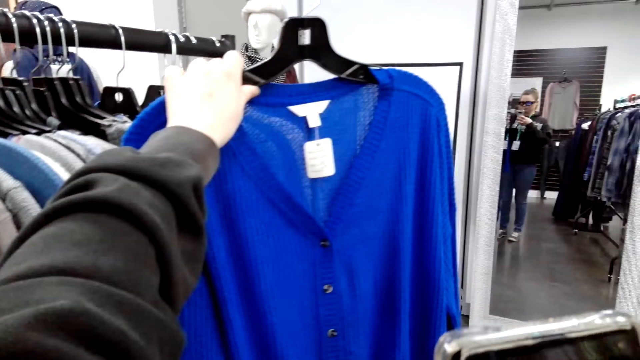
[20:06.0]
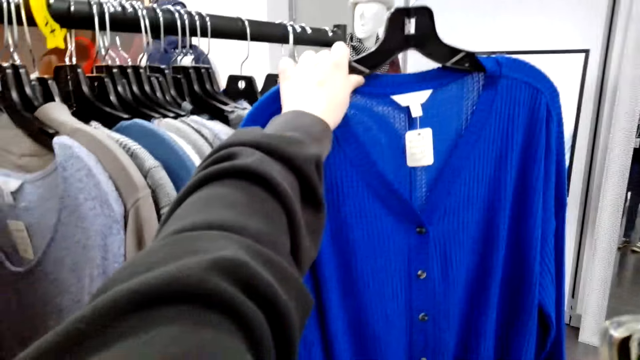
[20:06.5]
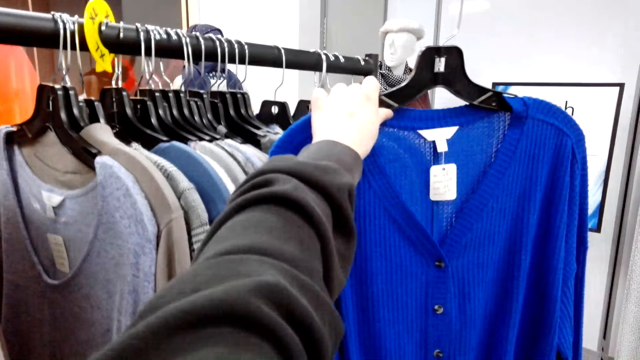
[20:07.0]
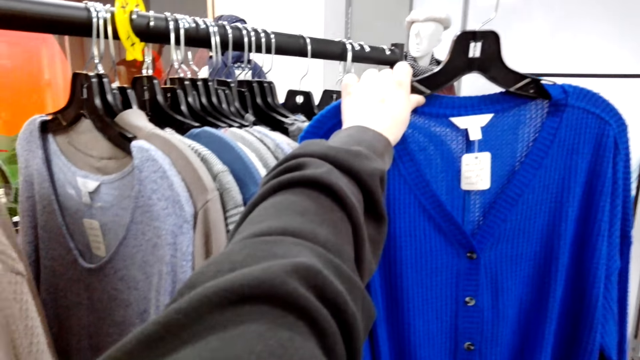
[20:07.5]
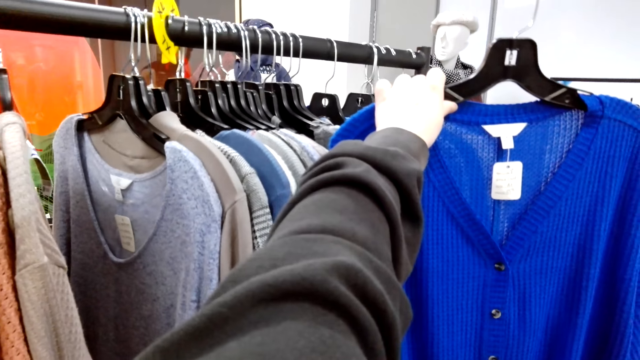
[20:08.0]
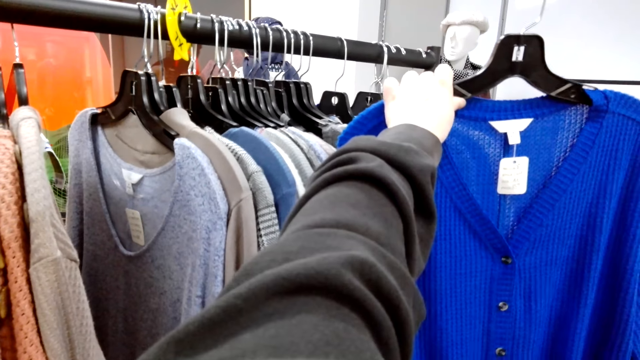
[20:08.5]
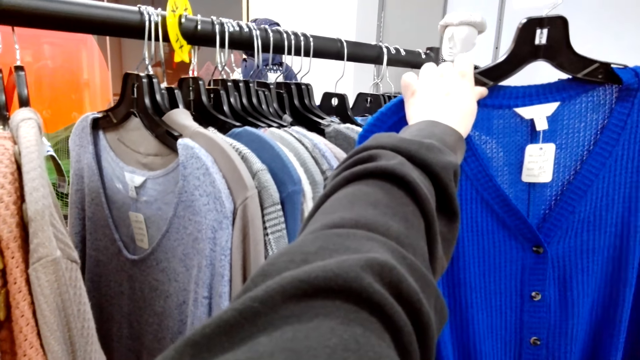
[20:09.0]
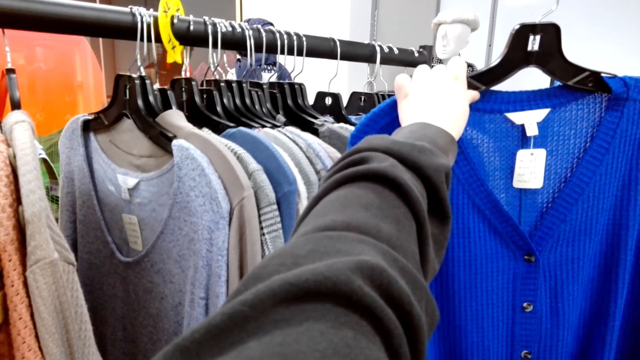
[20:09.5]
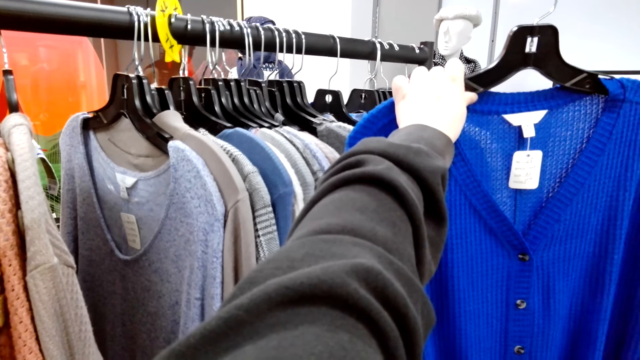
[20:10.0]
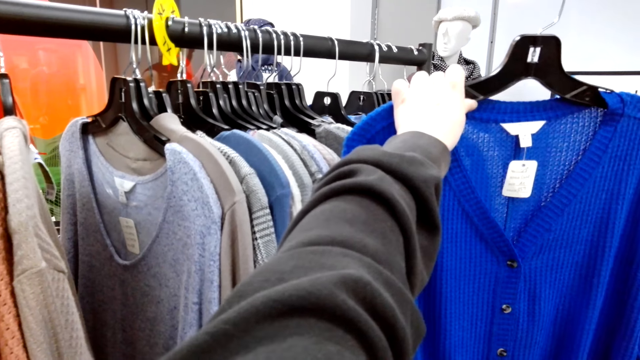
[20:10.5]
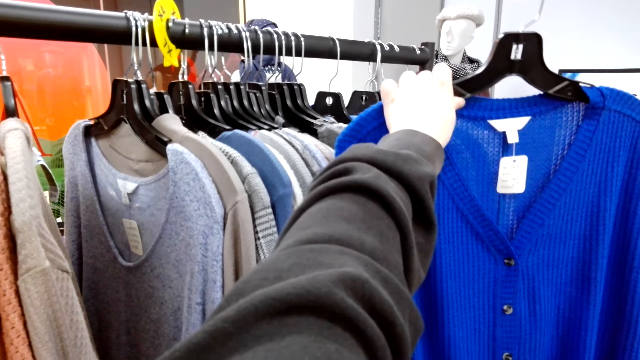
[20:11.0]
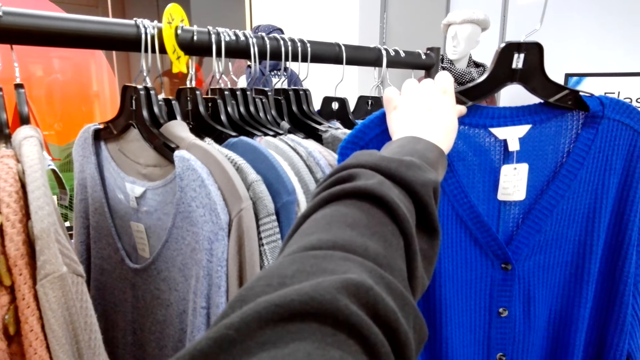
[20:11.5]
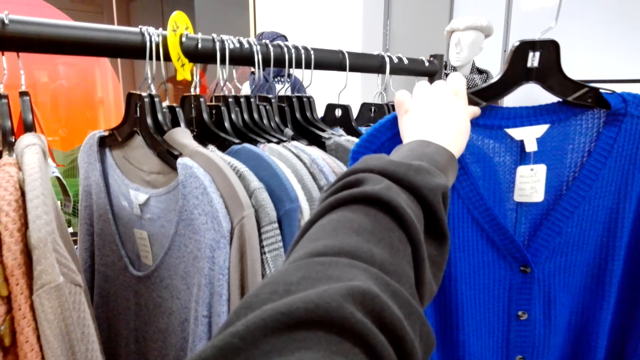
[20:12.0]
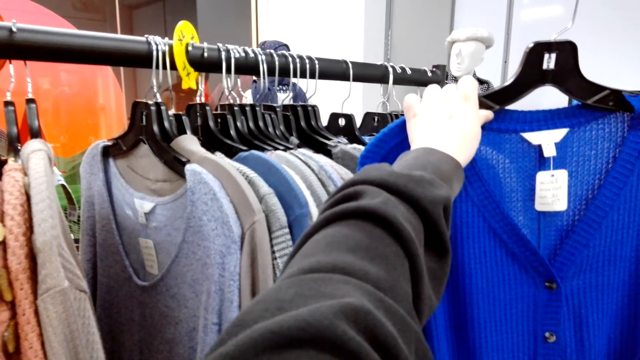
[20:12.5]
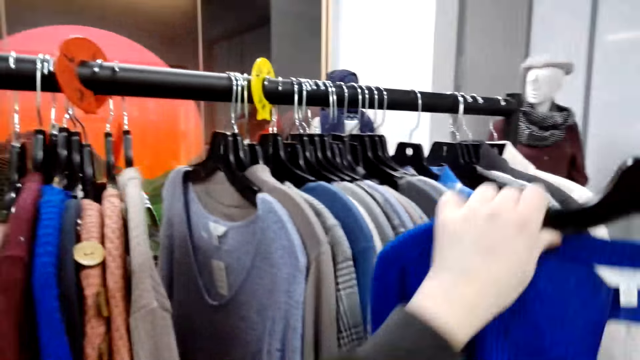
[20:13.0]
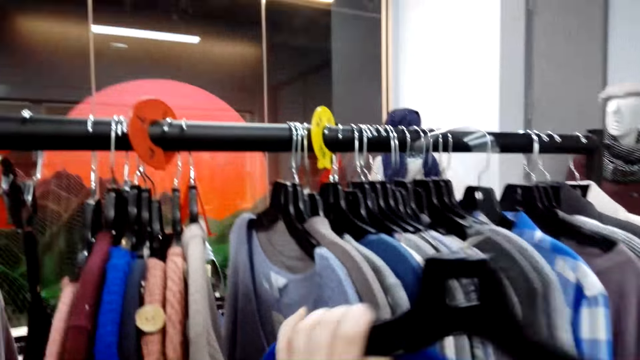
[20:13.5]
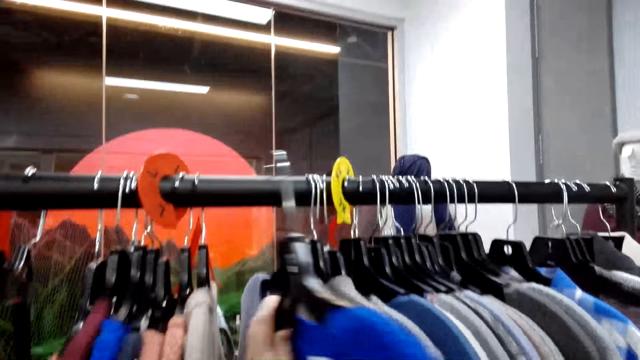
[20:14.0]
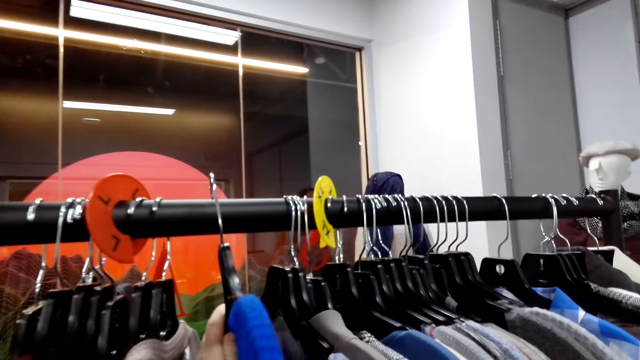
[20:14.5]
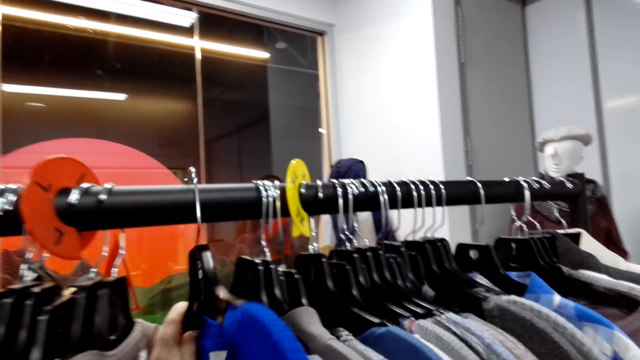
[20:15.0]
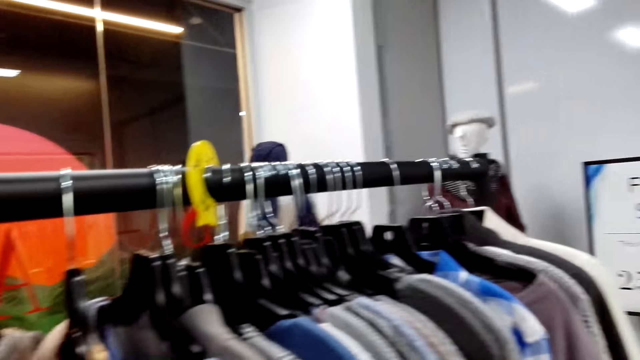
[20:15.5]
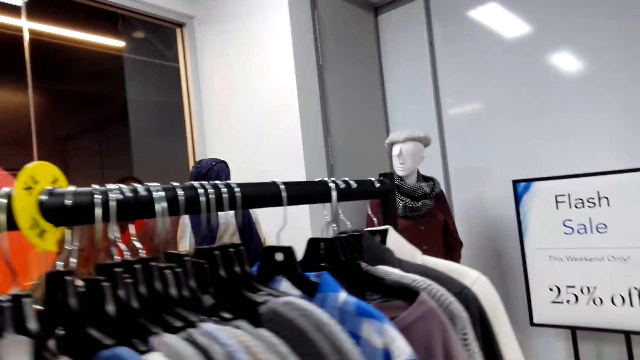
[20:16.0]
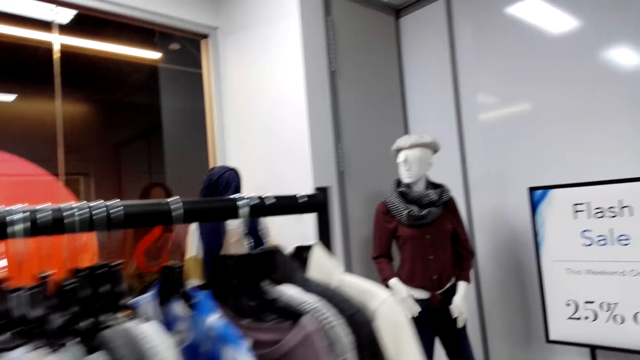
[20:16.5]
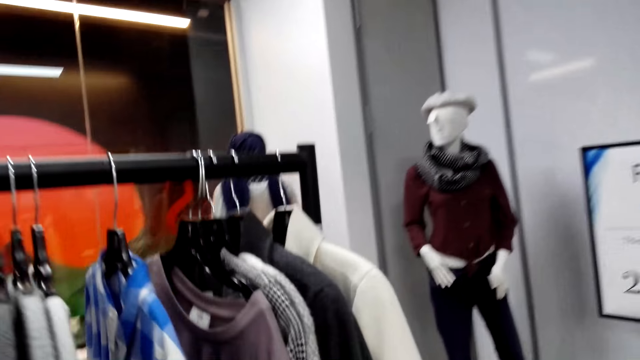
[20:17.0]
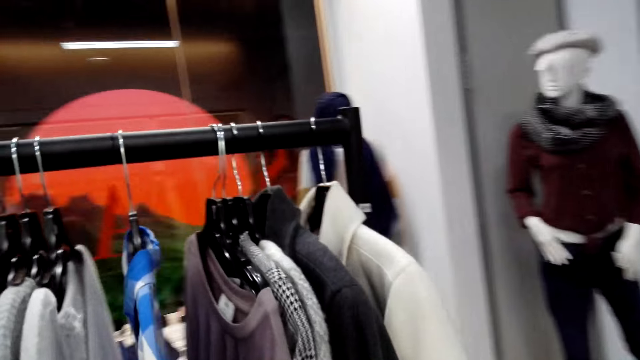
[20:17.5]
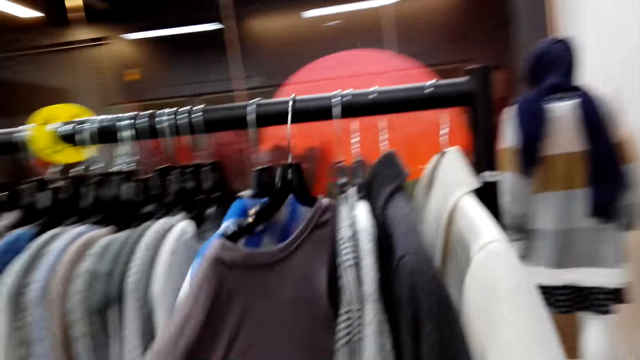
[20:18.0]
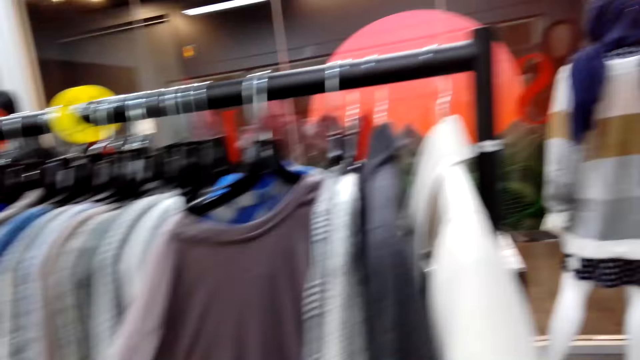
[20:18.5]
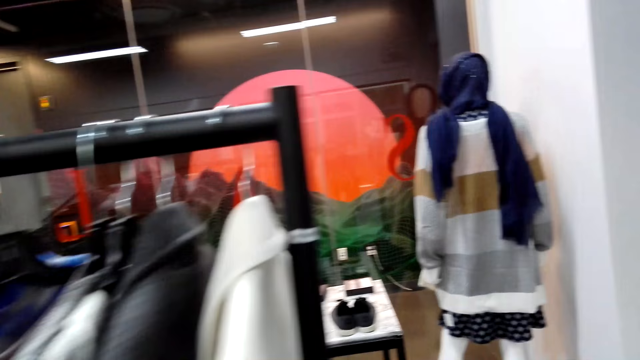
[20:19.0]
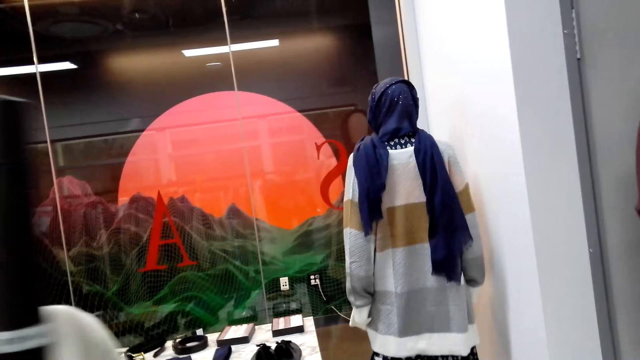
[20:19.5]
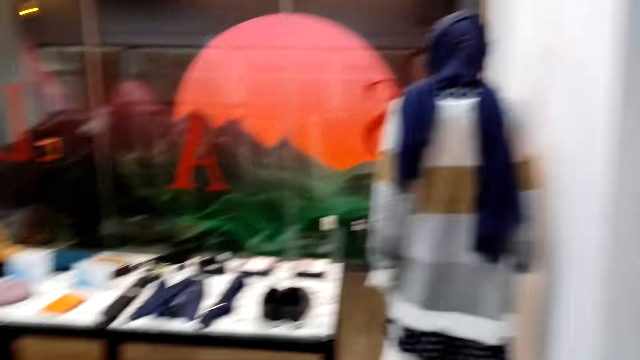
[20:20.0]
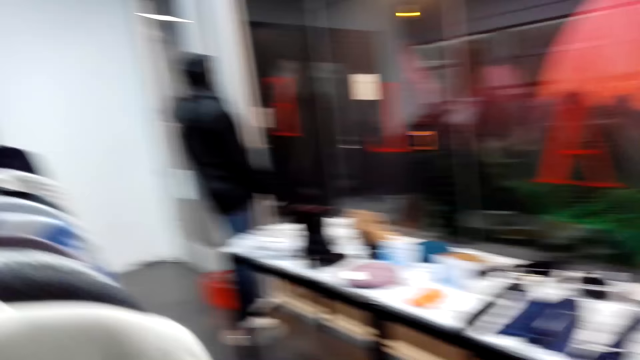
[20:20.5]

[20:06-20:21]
The camera wearer takes a picture of the blouse or sweater with her phone. She returns the blouse or sweater back to the clothing line. She walks around.

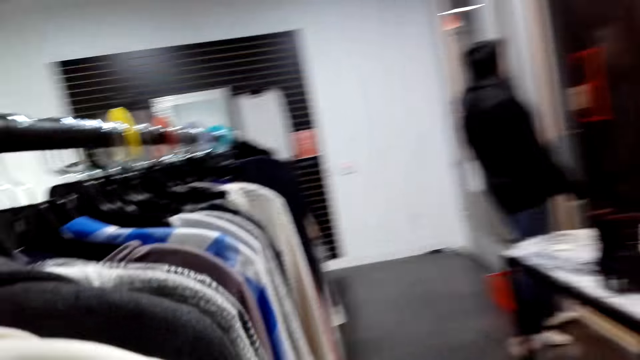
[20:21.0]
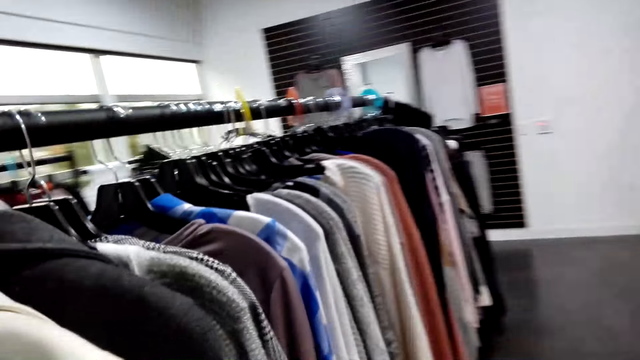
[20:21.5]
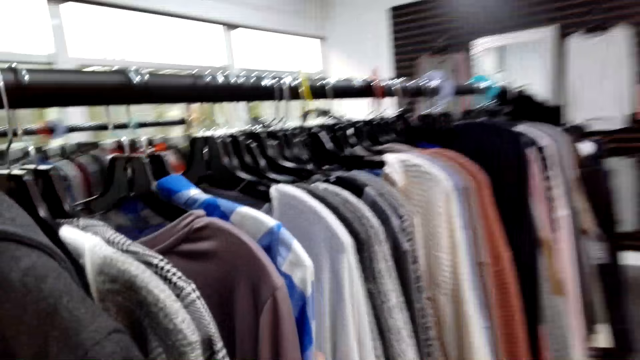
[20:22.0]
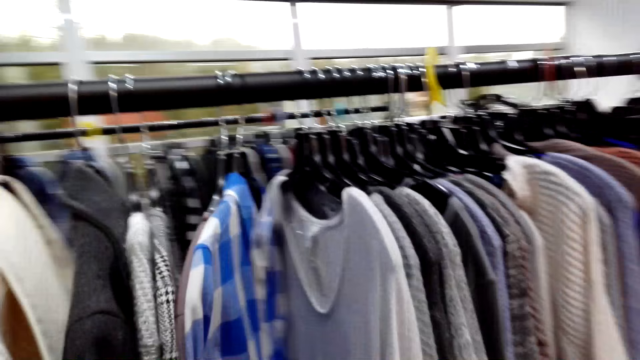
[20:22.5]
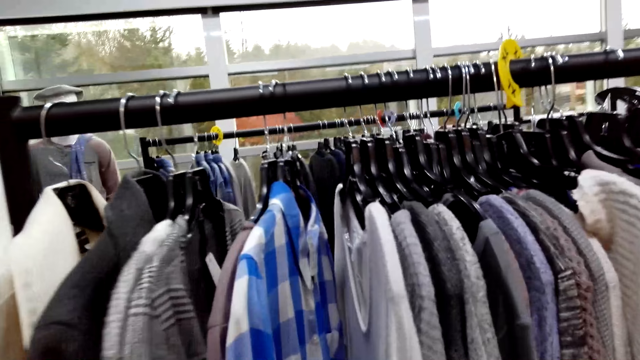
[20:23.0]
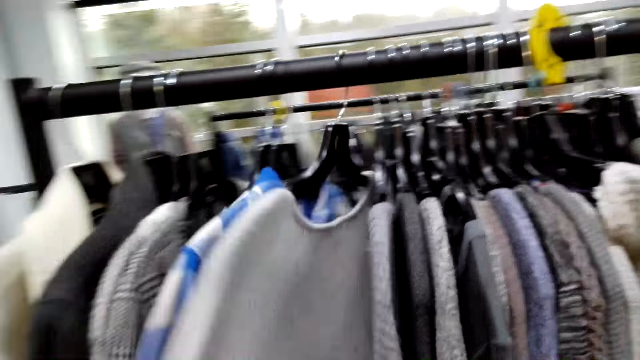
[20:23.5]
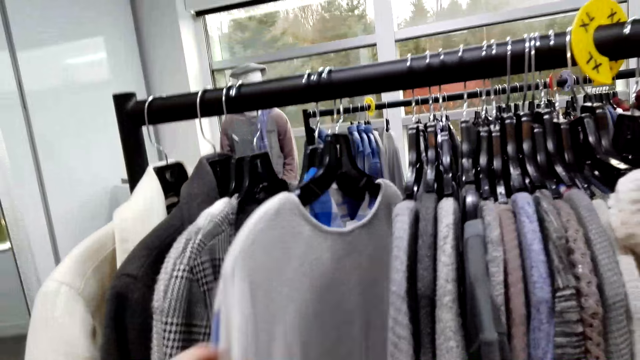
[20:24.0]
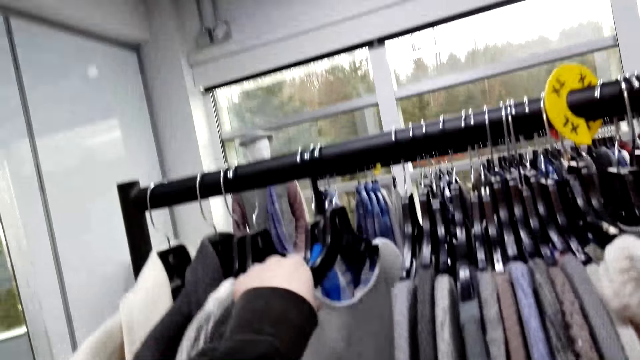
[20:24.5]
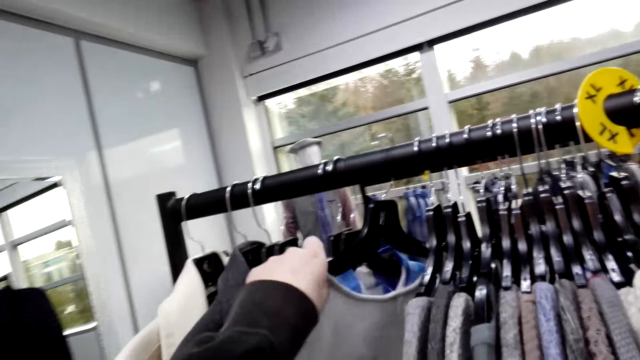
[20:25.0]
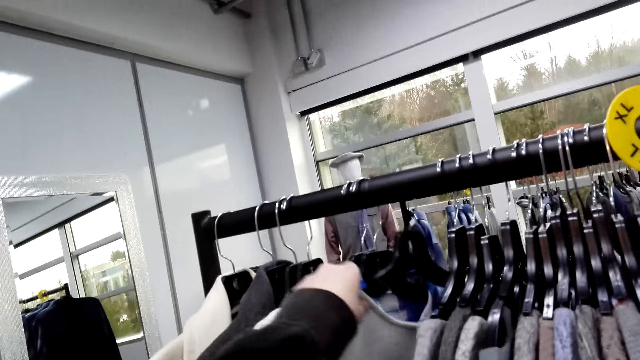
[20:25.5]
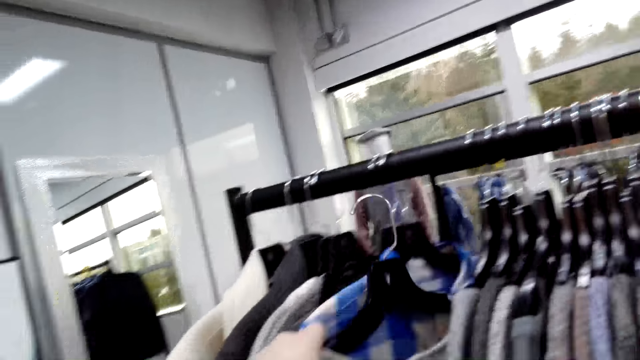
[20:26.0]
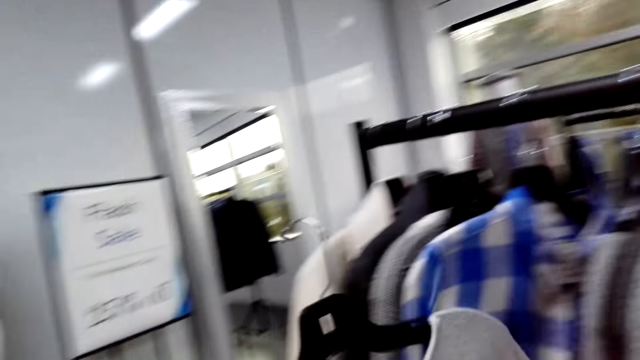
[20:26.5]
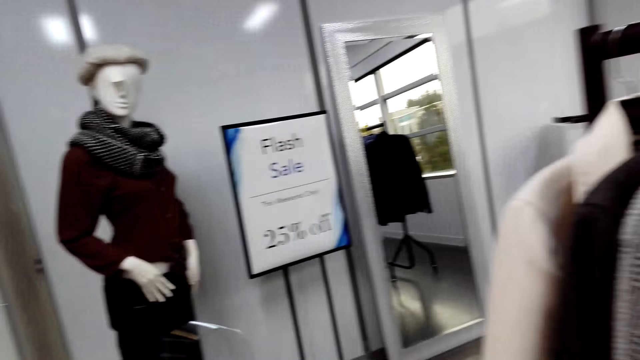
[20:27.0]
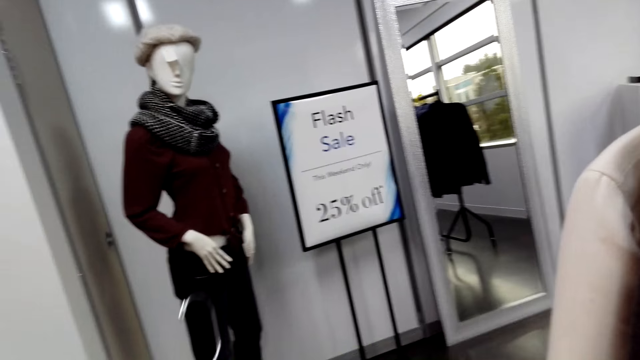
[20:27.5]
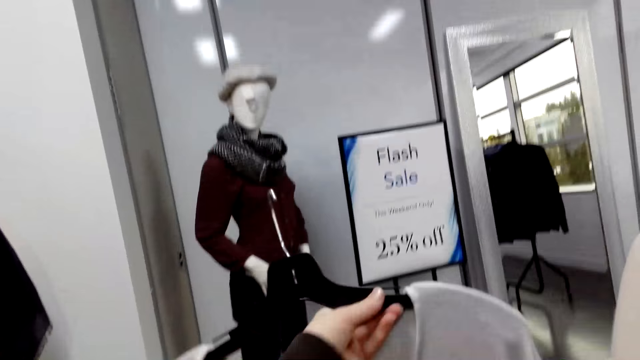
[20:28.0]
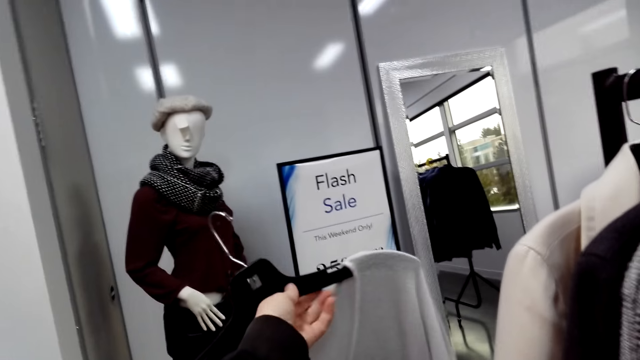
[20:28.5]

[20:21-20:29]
The camera wearer looks through the clothes. They pull clothes. They pick a top from the clothing line.
